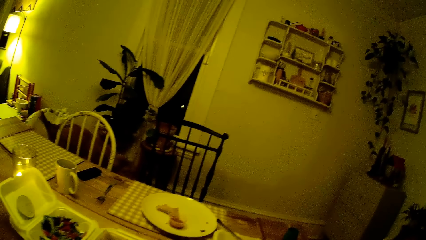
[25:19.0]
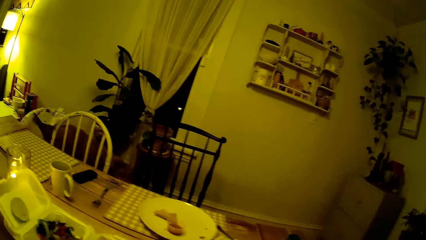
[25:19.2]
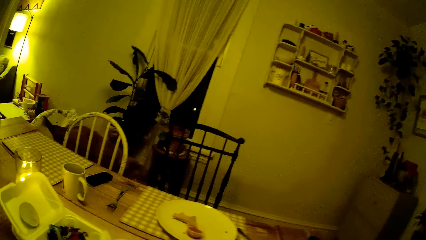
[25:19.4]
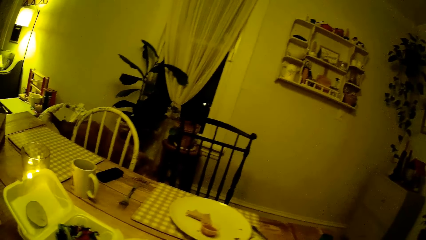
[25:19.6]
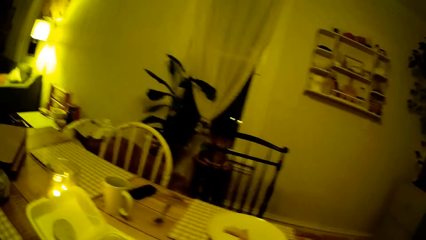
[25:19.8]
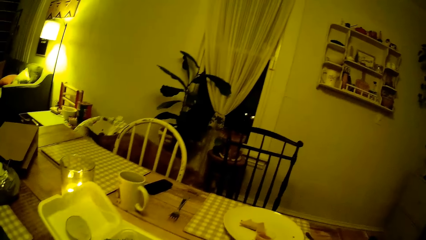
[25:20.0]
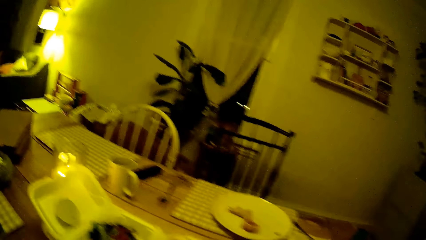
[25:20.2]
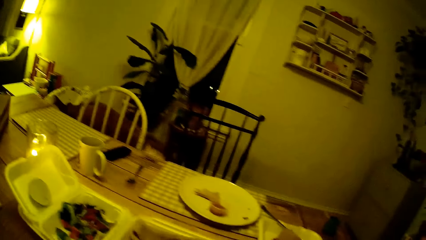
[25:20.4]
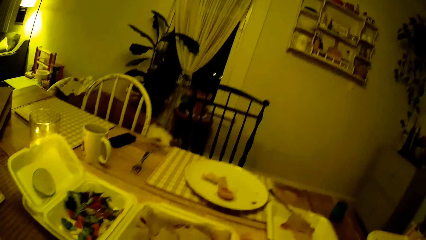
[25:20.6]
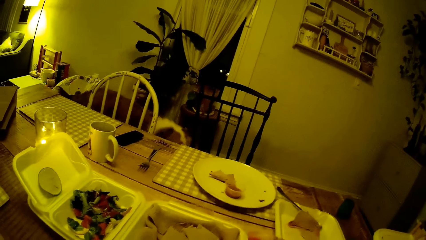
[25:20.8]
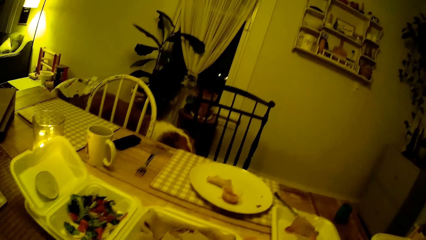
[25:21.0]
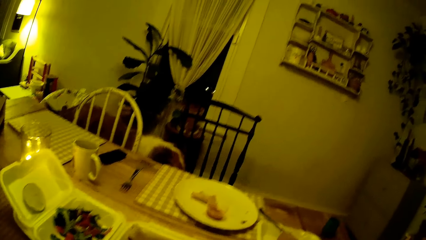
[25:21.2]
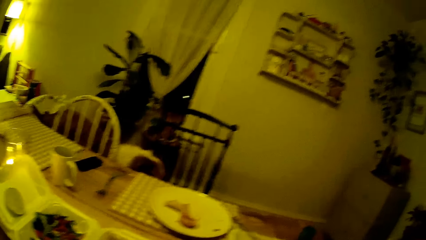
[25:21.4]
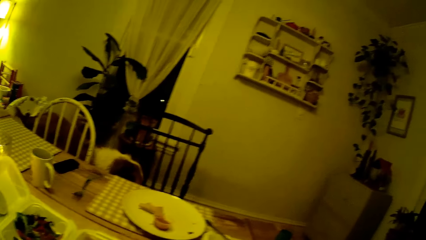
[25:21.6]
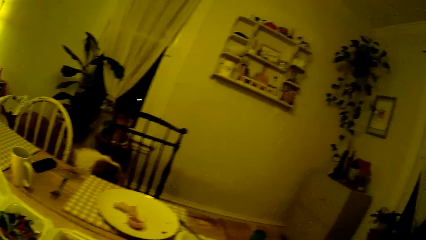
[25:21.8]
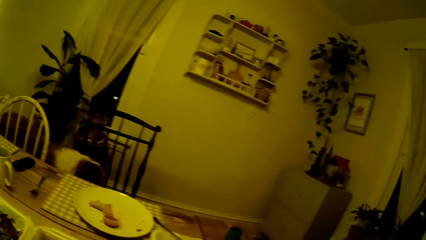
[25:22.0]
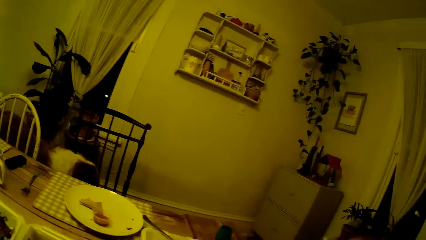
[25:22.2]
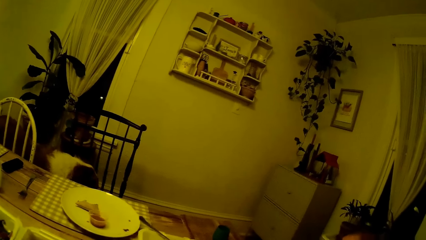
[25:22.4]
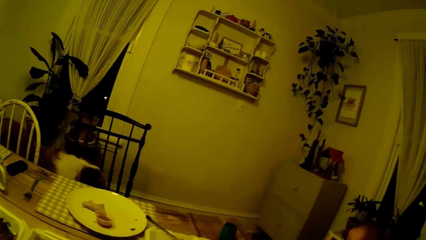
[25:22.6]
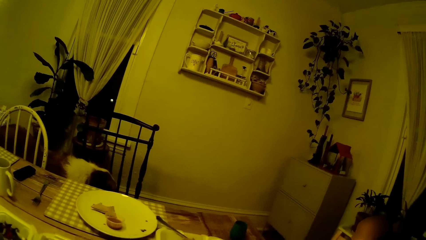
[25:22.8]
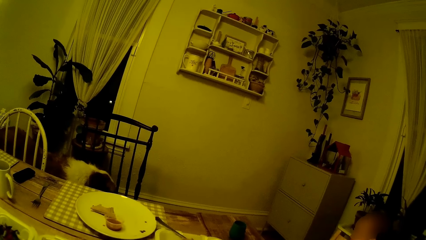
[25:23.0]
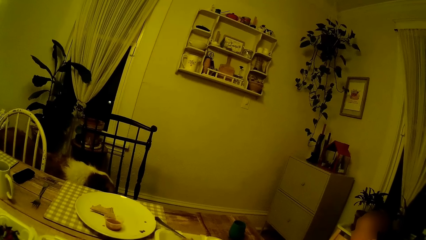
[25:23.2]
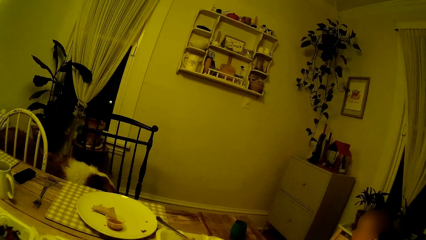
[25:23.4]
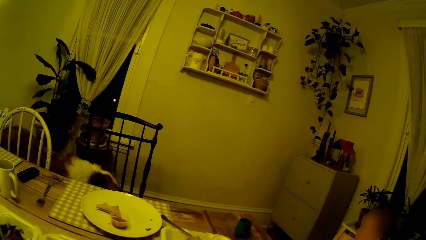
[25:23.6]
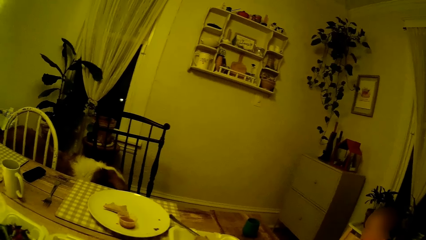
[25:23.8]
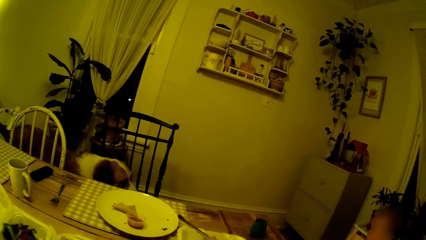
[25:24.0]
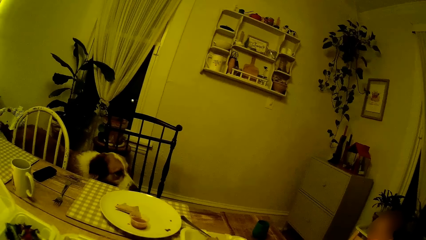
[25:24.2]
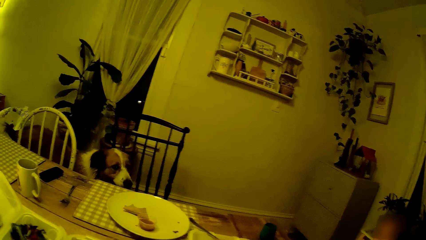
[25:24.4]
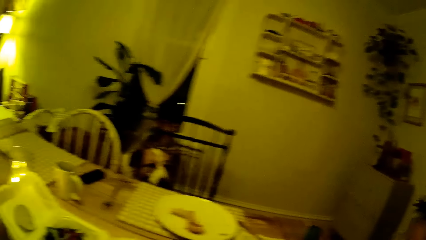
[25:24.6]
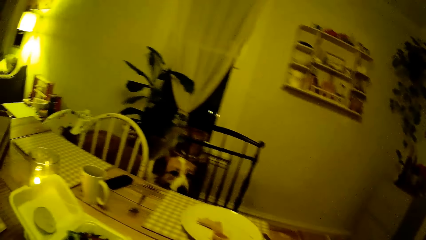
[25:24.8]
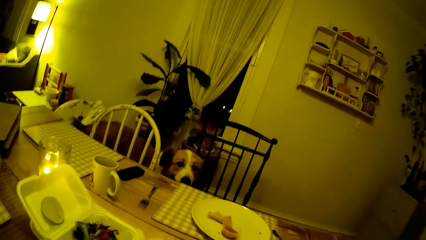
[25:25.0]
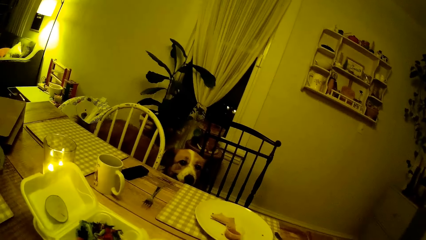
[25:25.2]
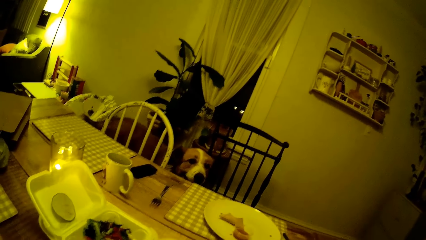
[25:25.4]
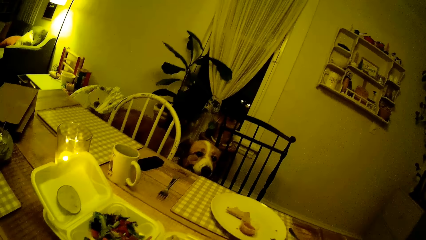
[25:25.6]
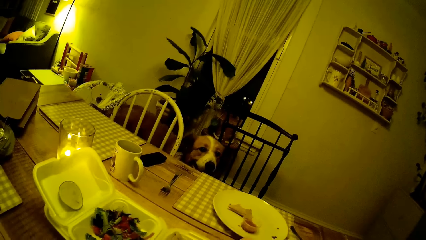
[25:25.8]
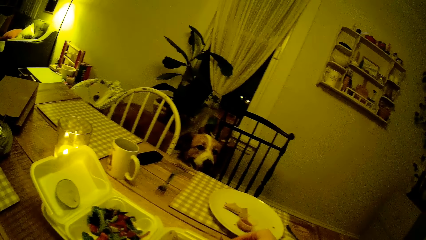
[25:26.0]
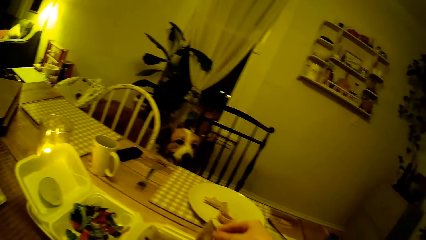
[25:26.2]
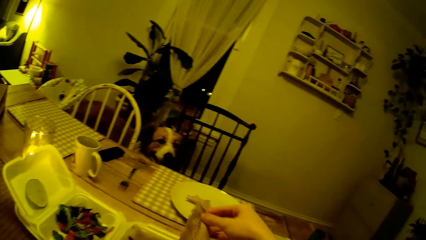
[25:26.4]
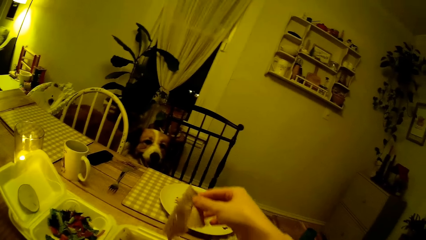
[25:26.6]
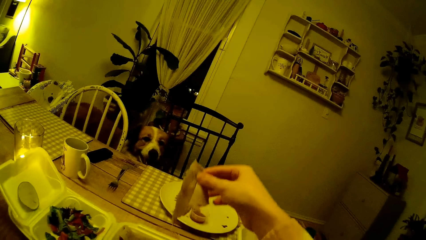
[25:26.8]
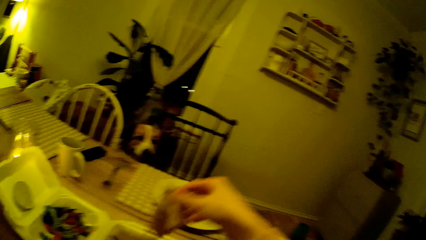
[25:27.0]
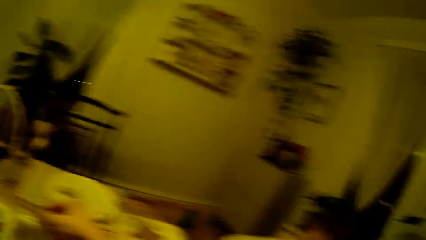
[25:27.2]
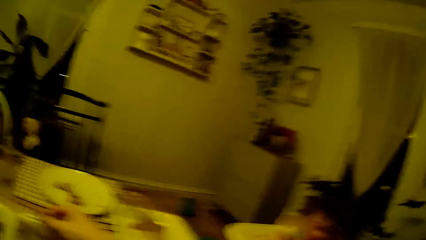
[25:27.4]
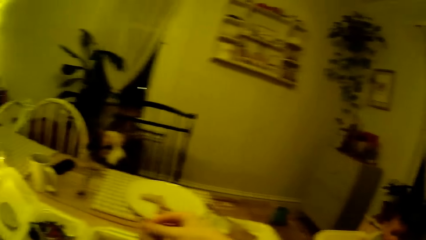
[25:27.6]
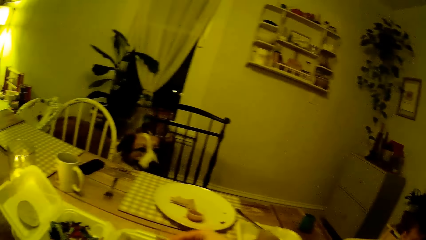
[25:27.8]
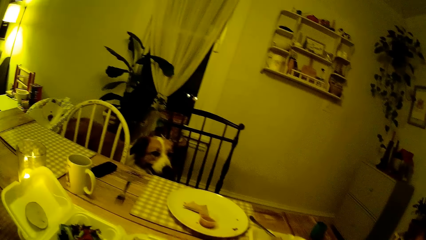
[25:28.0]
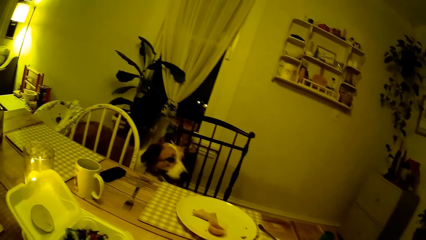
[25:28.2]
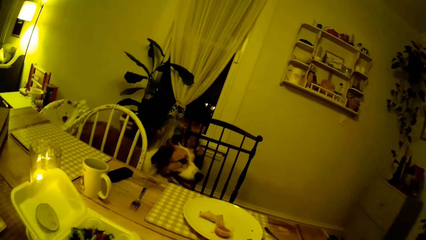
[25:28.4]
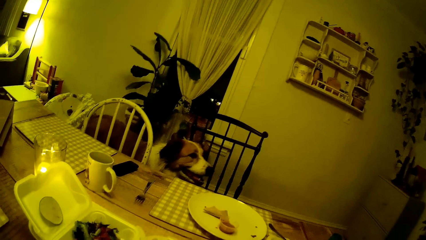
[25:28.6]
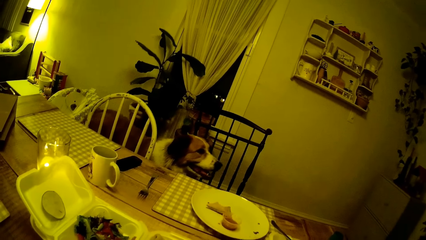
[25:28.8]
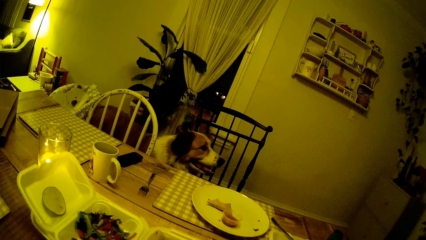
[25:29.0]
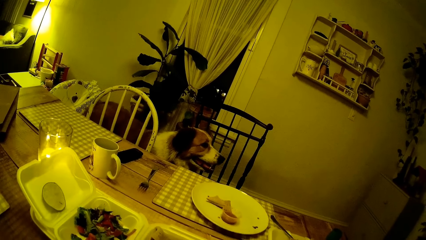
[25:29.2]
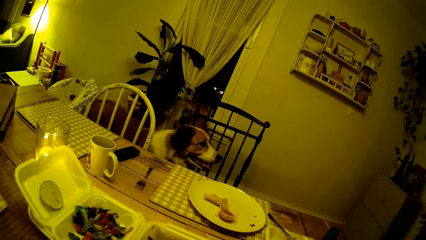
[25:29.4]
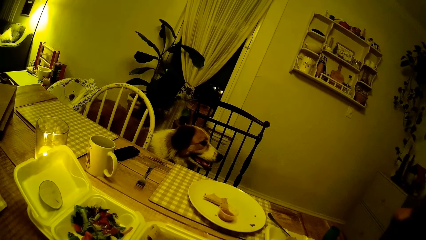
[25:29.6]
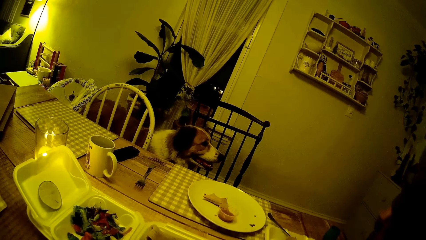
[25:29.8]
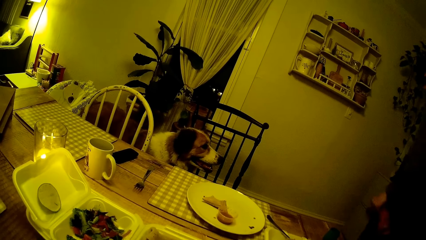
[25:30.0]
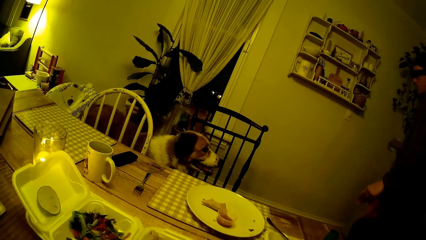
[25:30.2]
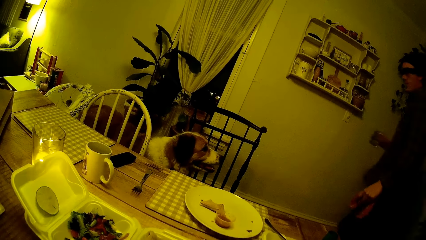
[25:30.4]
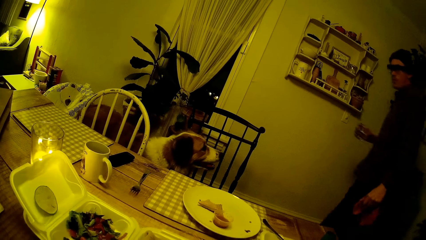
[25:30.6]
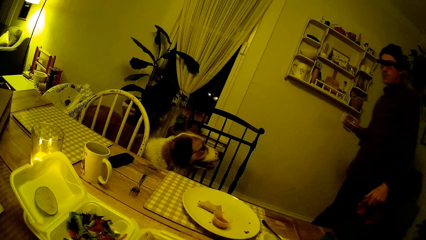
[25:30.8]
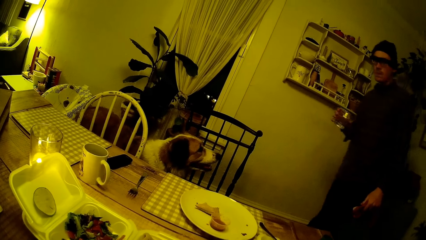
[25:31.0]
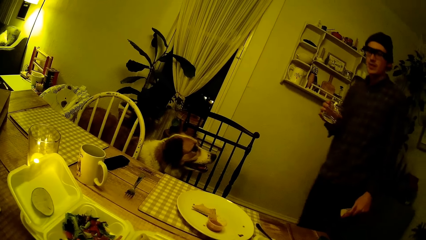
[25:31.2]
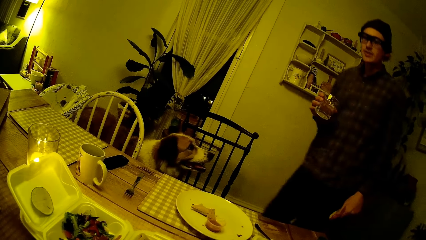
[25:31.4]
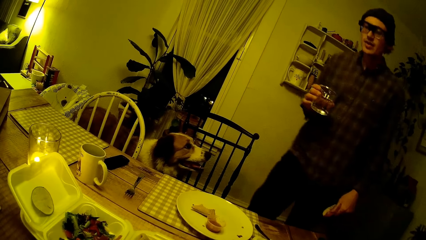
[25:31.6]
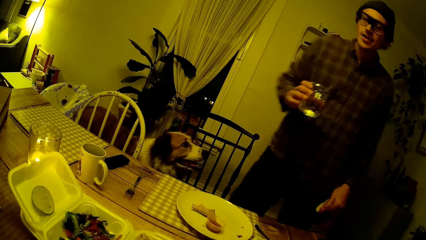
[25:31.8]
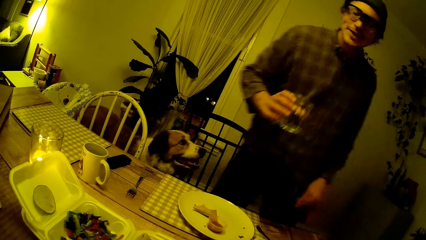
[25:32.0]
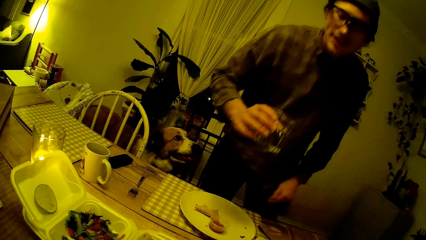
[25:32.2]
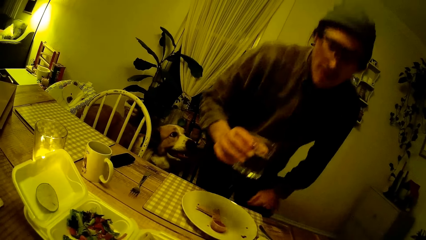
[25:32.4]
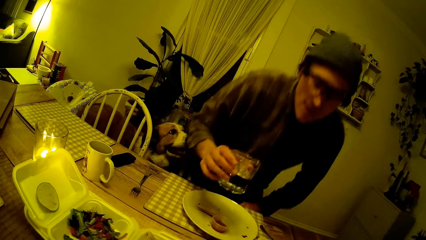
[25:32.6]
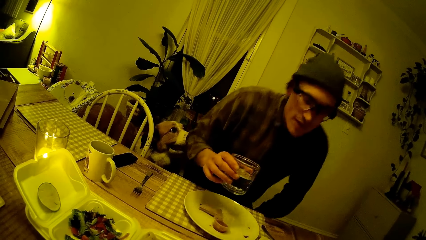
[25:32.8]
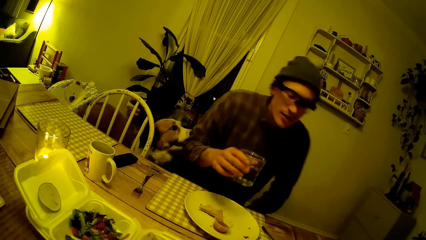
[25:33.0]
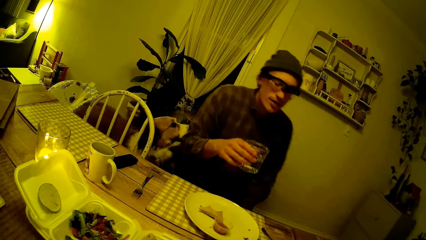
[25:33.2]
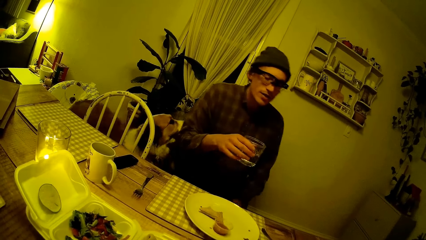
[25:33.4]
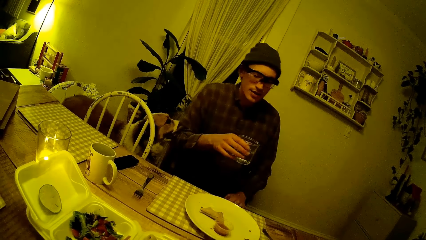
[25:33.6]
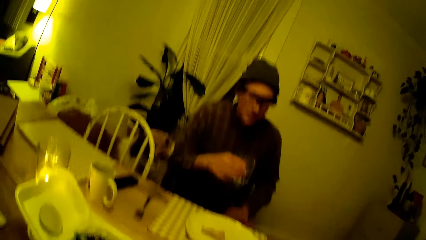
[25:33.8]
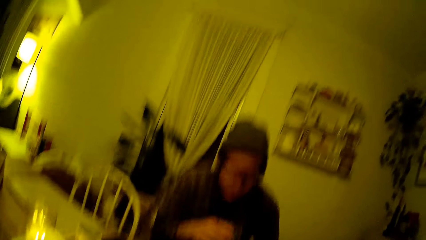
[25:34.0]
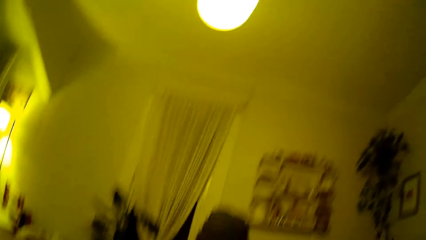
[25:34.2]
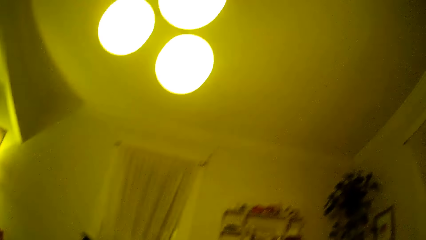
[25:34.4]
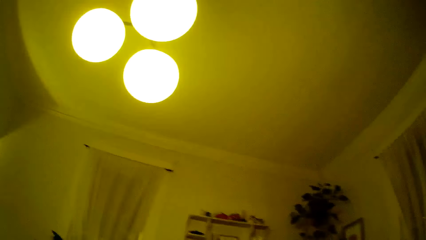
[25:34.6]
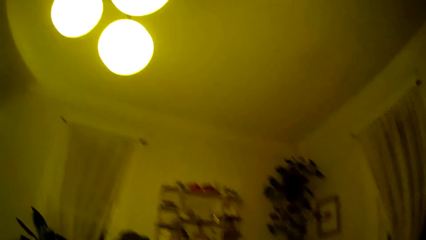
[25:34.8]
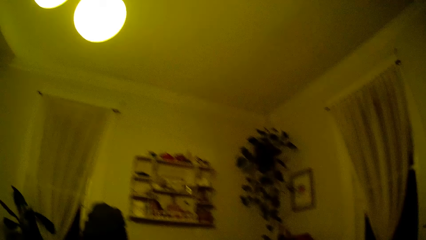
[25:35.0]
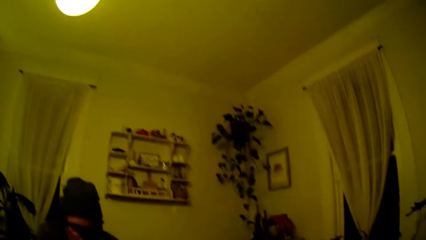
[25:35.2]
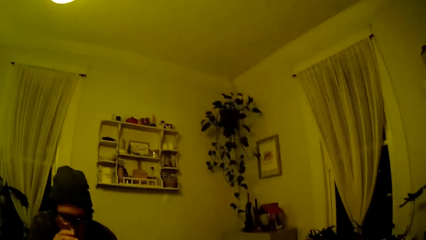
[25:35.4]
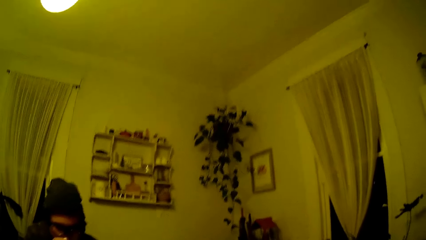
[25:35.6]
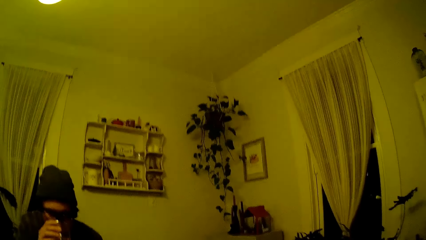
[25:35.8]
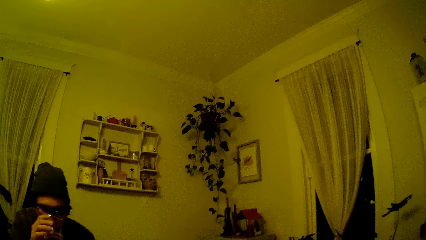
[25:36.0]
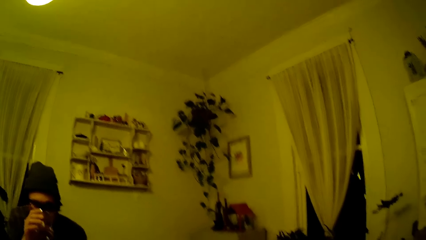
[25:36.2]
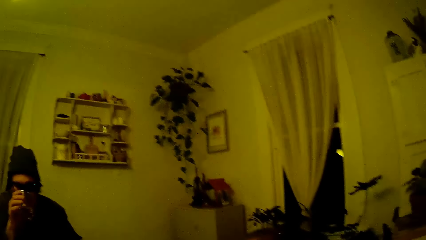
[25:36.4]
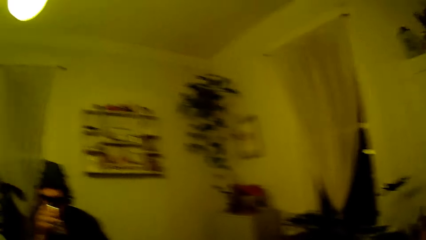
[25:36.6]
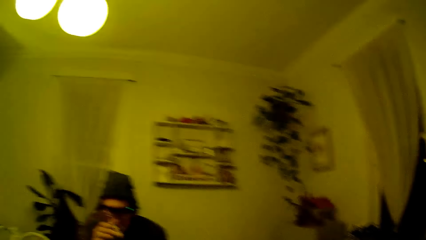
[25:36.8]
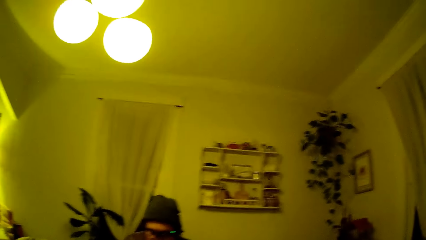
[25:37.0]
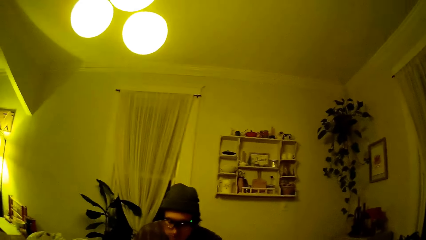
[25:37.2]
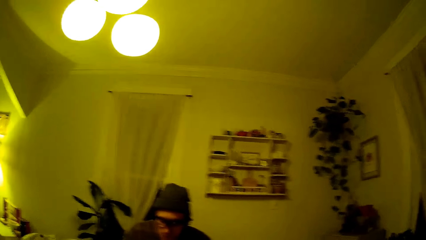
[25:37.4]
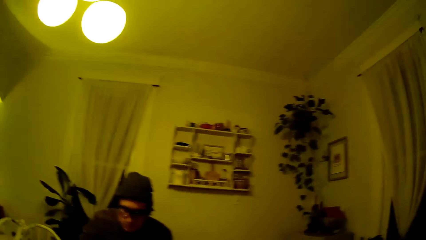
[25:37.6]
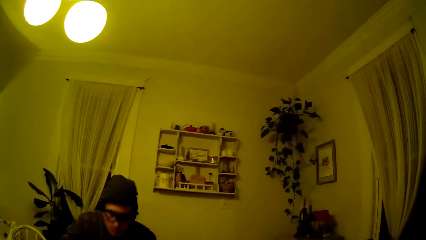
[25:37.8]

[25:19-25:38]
The dog plays at the table. The camera wearer picks up the food from the plate. She holds a crepe in her right hand. She looks around. The man sits on the chair at the table and drinks from a glass cup in his right hand.
